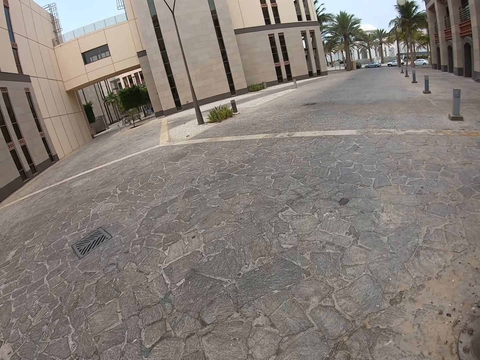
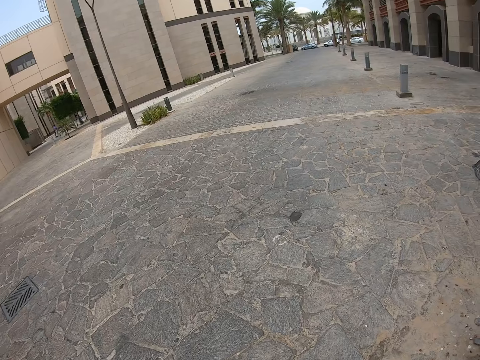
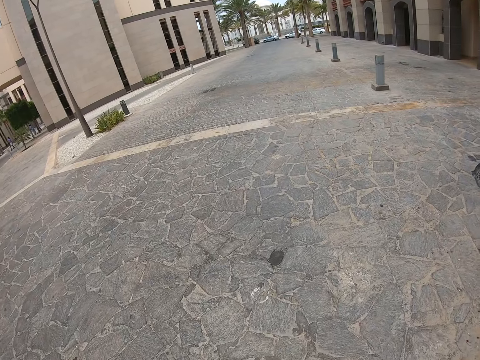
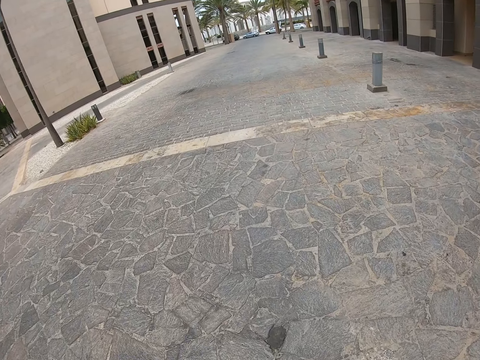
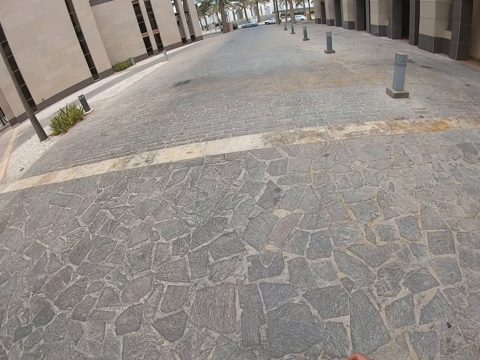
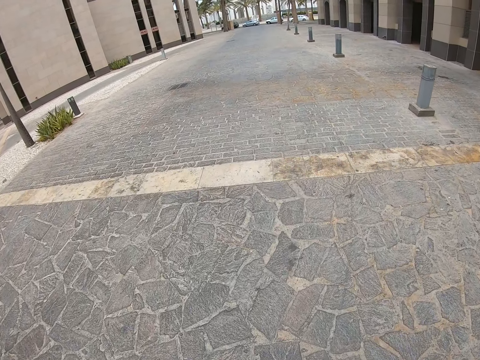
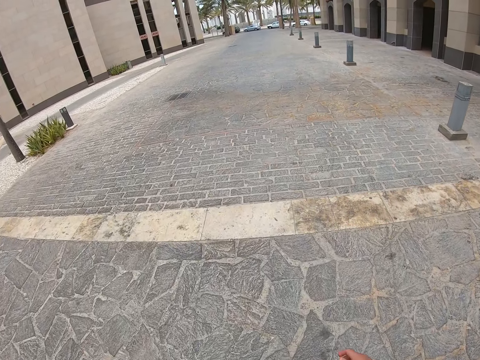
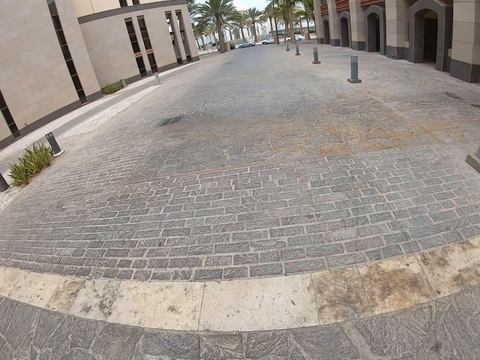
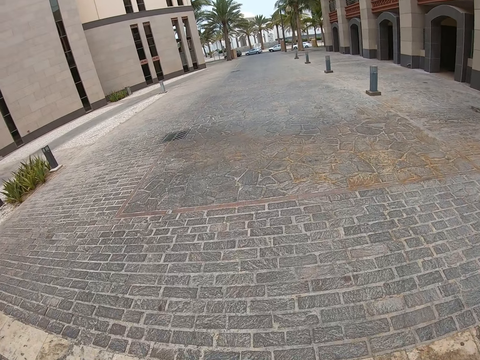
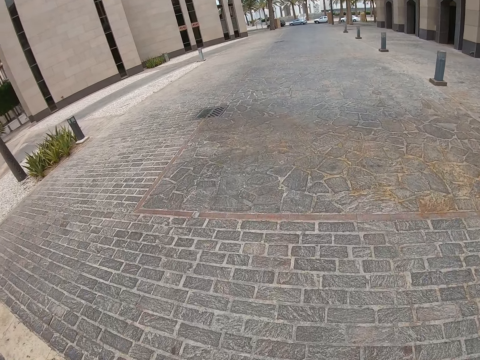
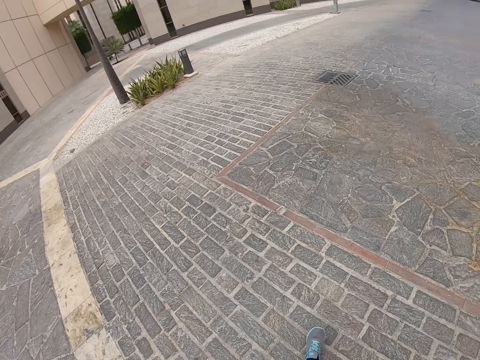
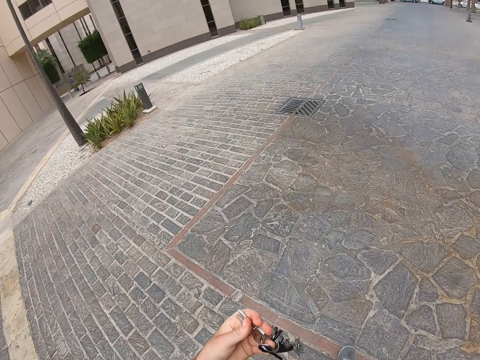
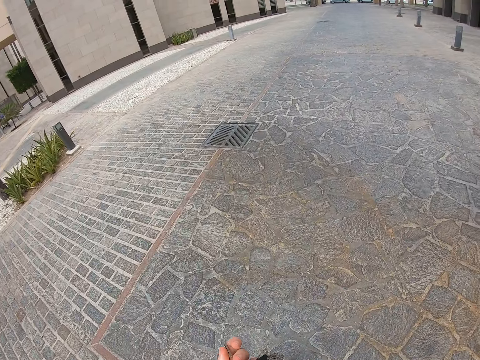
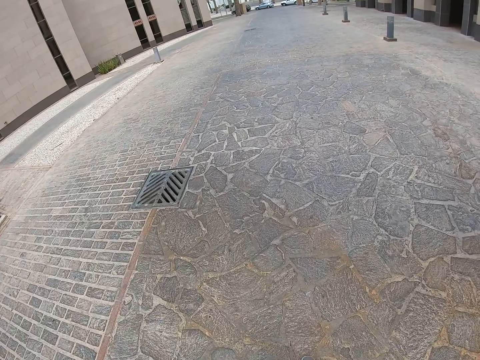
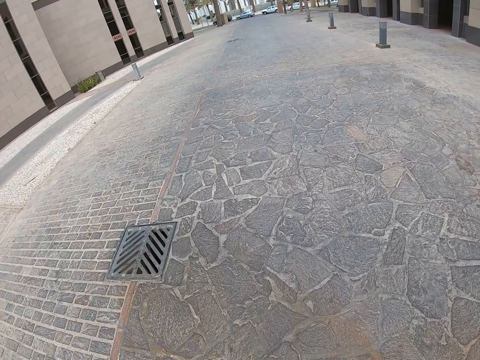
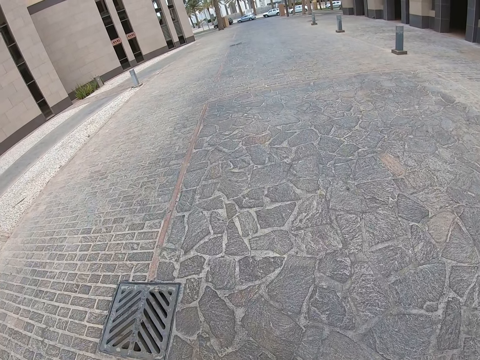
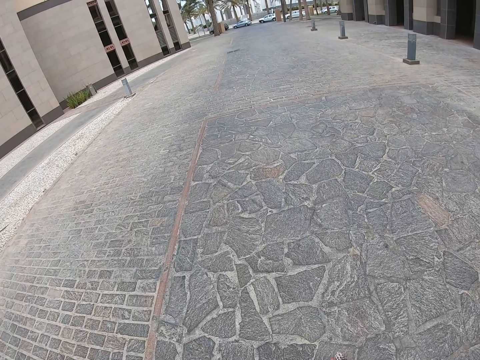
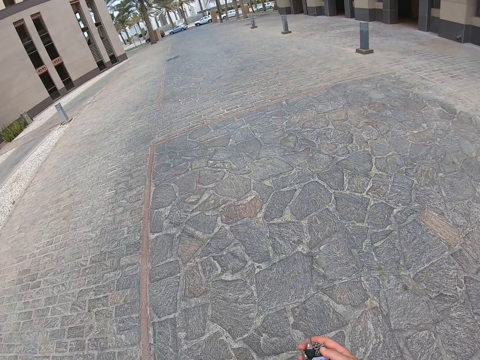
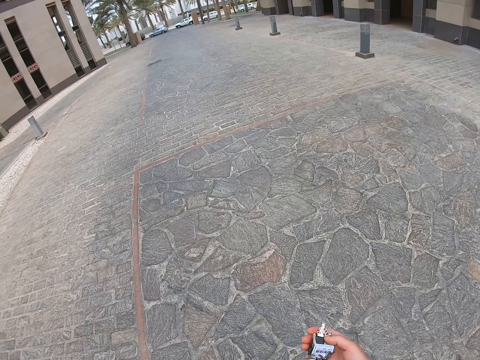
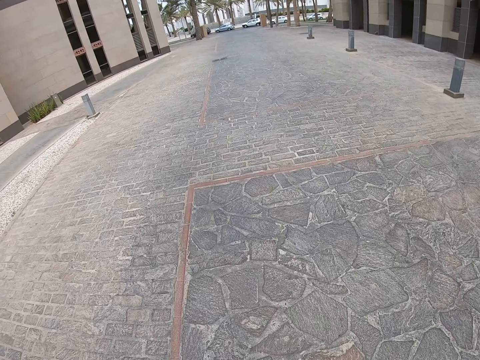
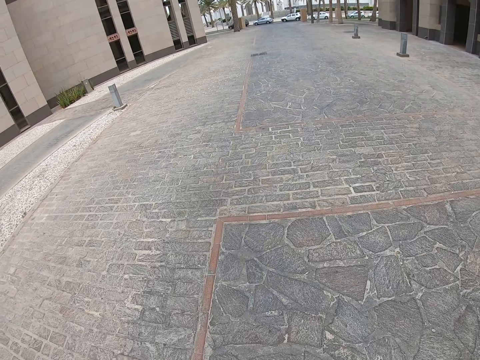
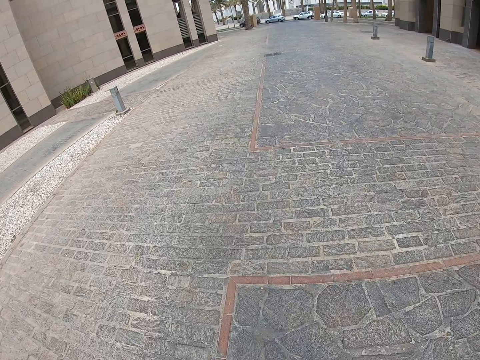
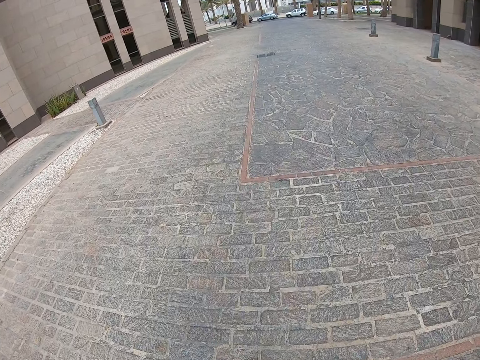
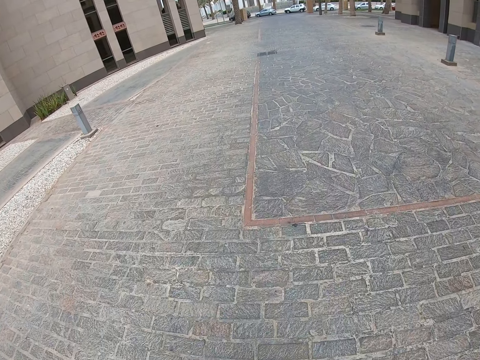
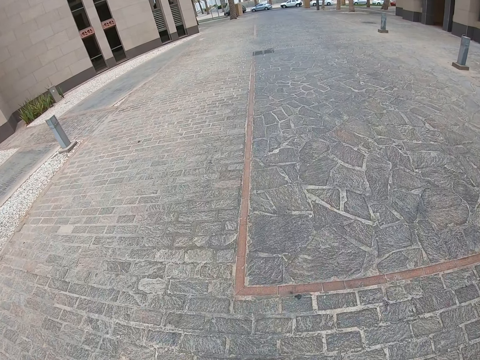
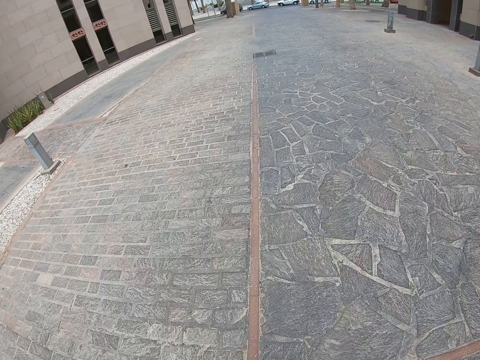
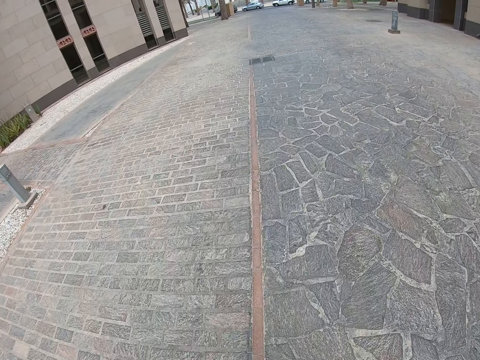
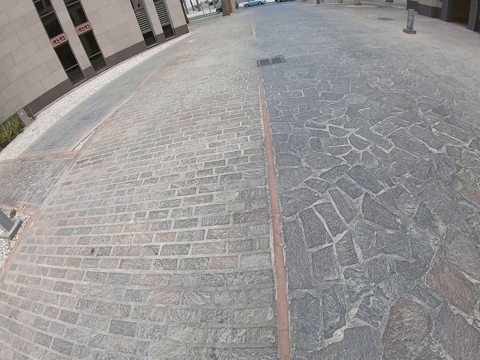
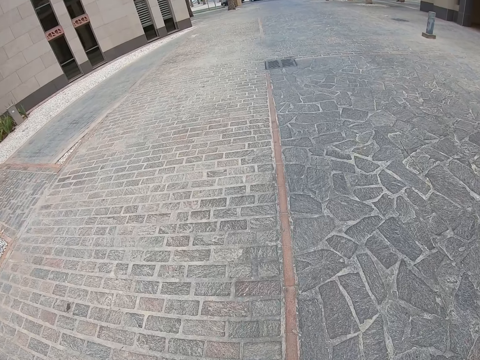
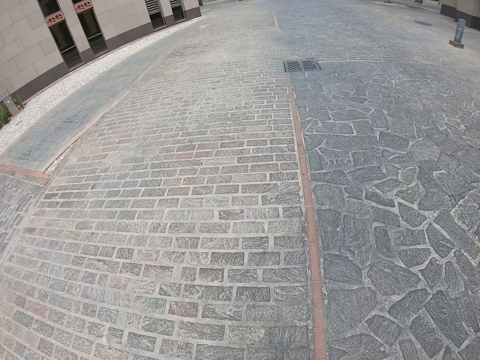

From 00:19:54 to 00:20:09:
The camera wearer swings the right arm. He walks down the street. He holds keys with the left hand. He holds the keys with both hands. He walks down the street. He plays with the keys in his right hand. He walks down the street. He holds the keys in his right hand. He walks down the street.

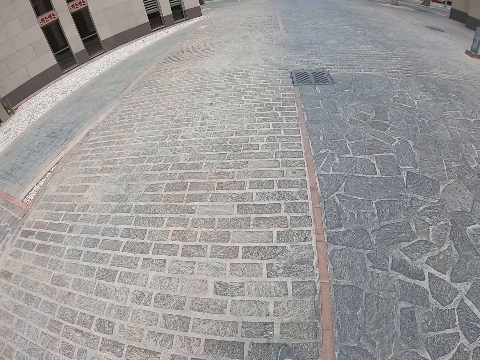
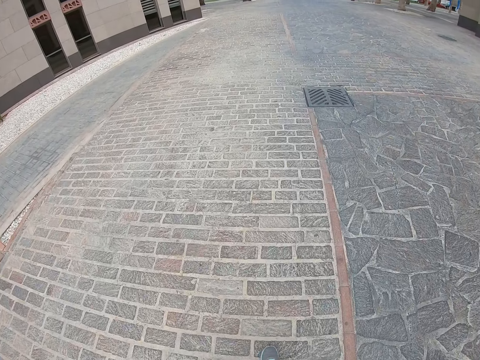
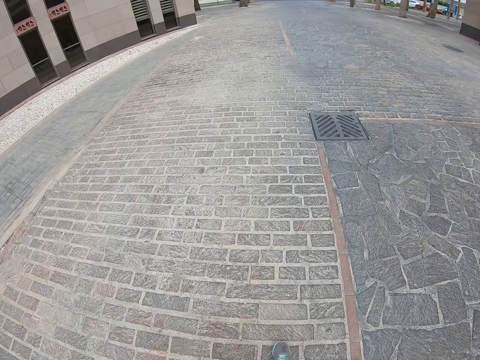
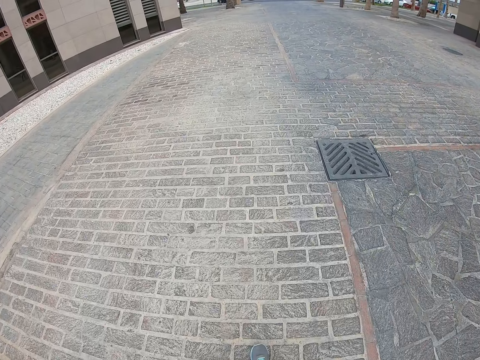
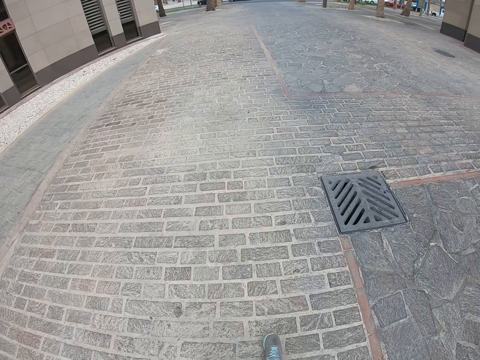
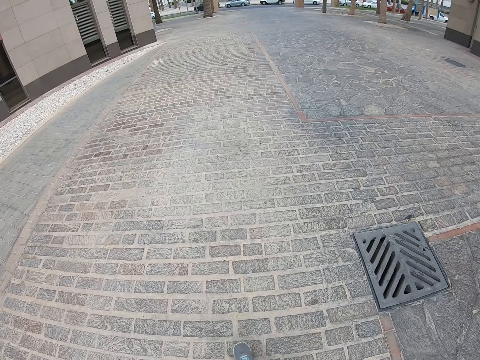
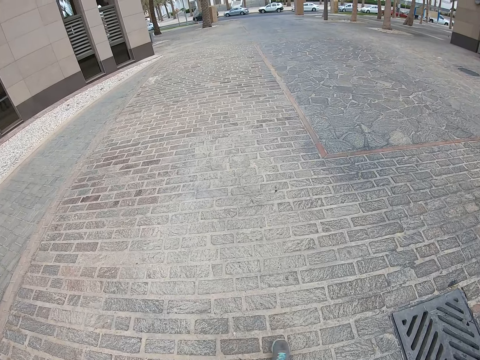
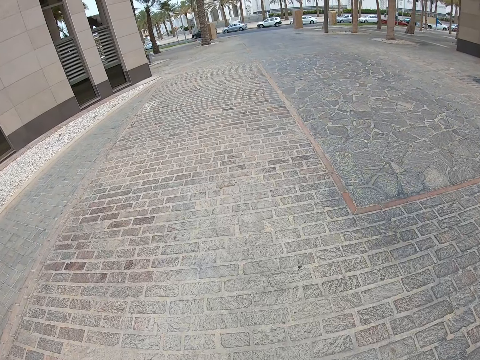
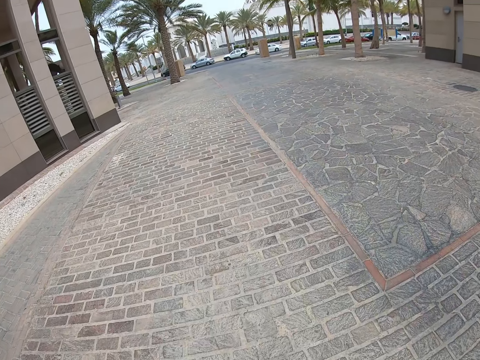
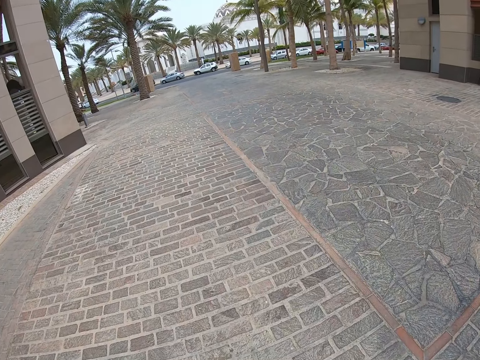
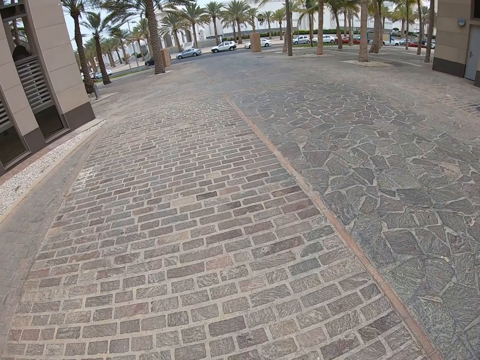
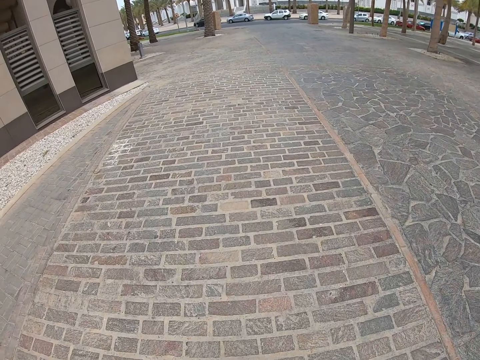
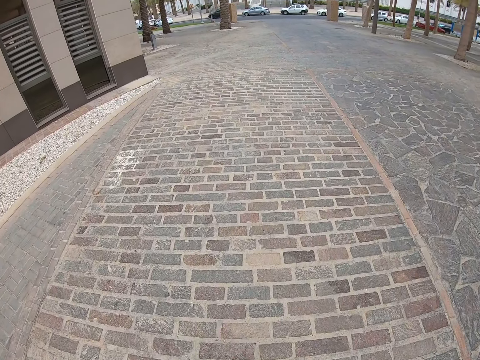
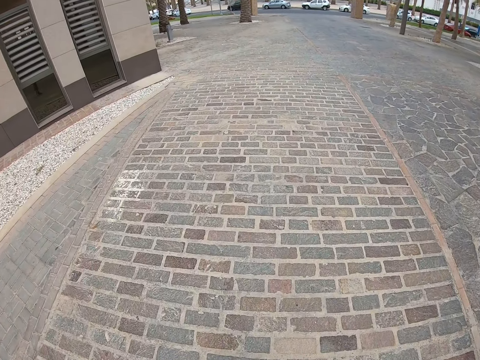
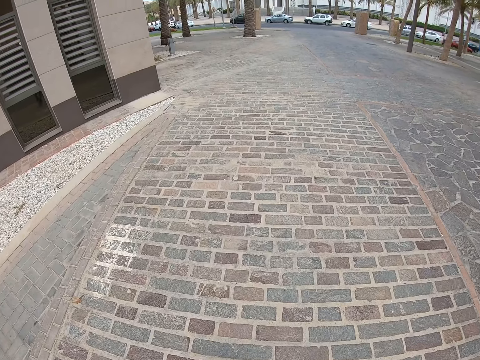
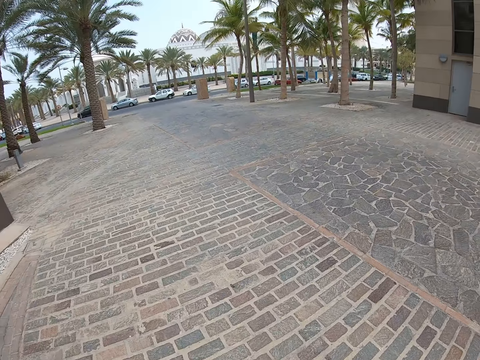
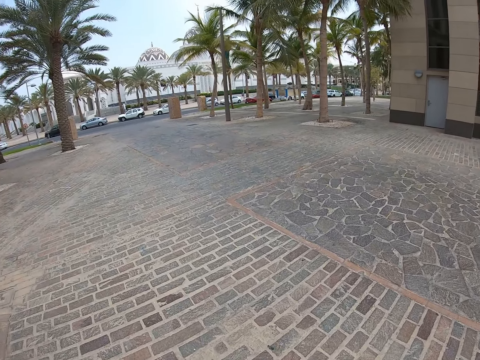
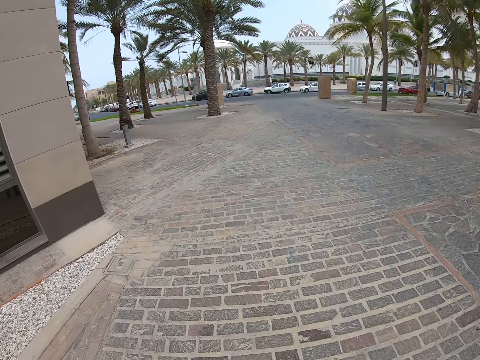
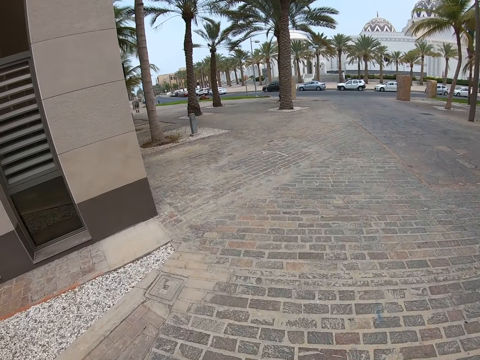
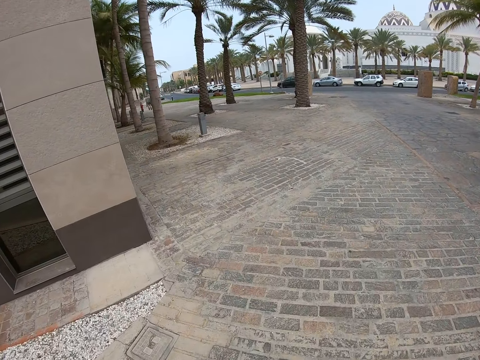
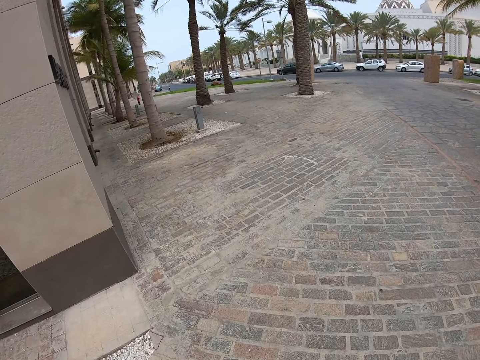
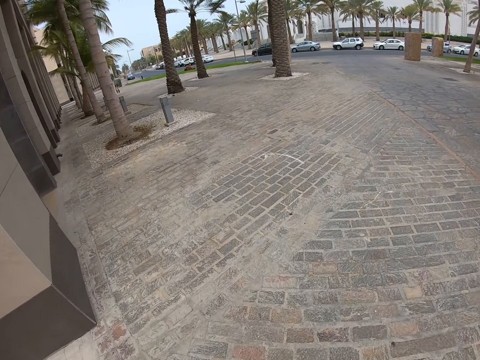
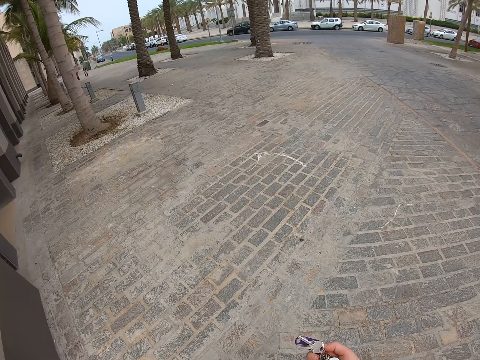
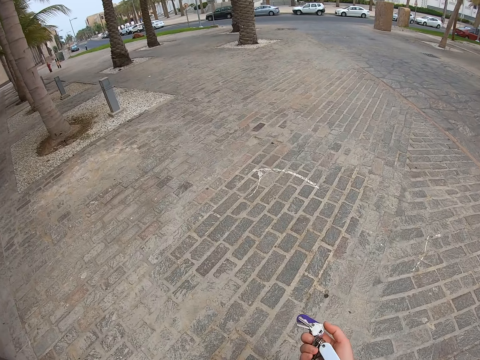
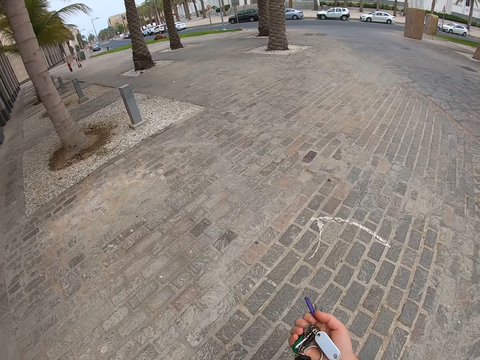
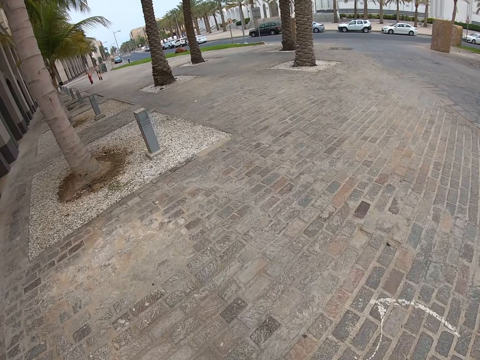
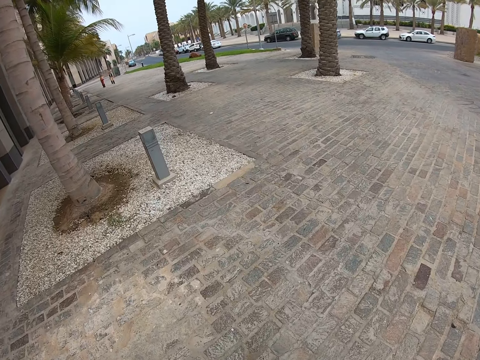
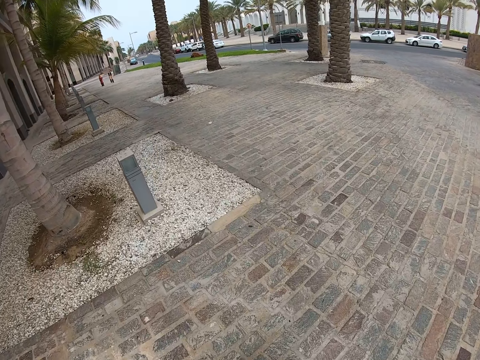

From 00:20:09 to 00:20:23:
The camera wearer holds keys with the right hand. They walk down the street.
